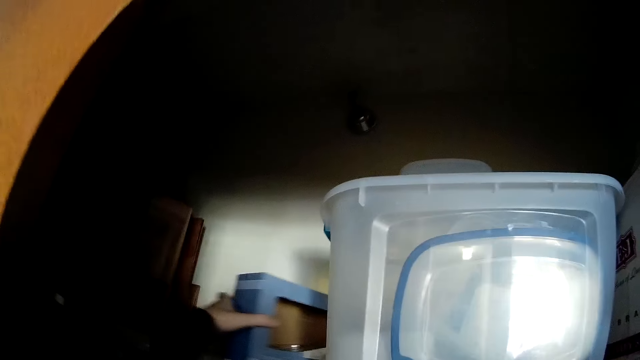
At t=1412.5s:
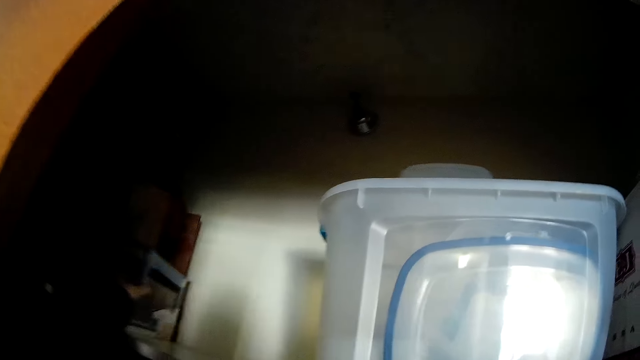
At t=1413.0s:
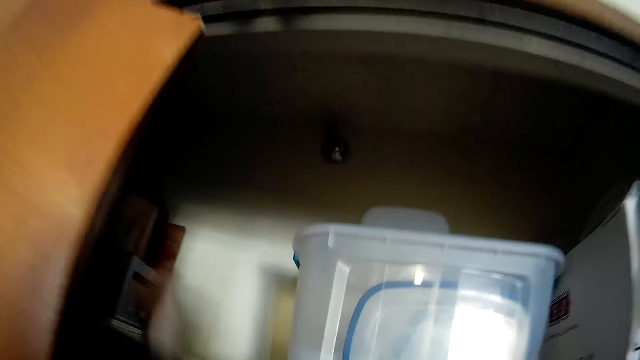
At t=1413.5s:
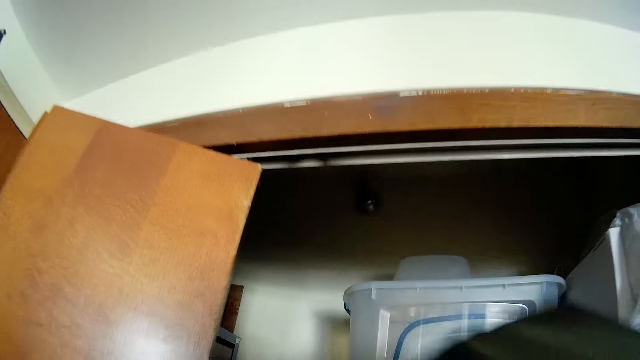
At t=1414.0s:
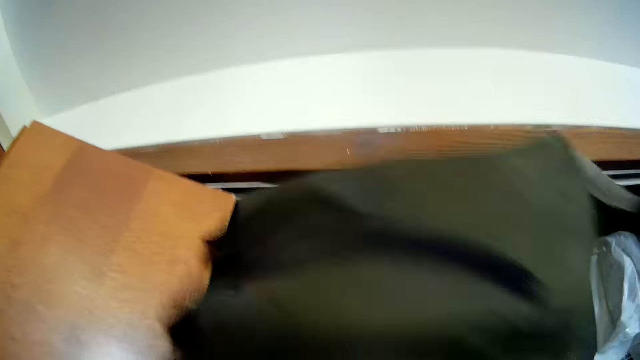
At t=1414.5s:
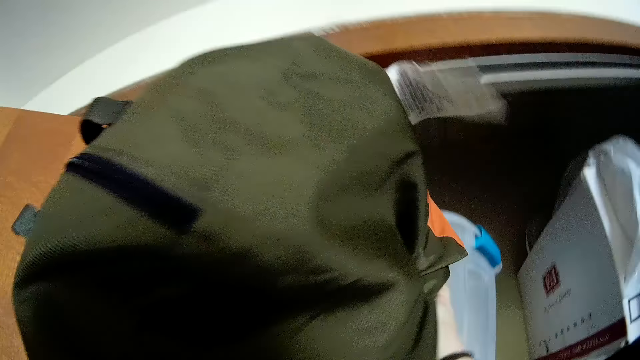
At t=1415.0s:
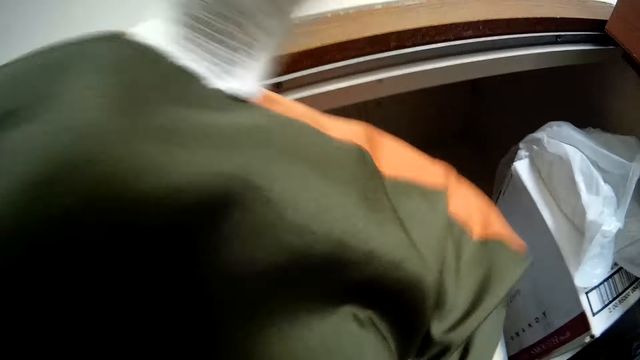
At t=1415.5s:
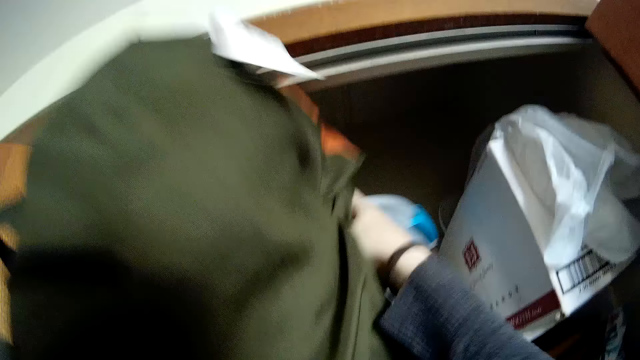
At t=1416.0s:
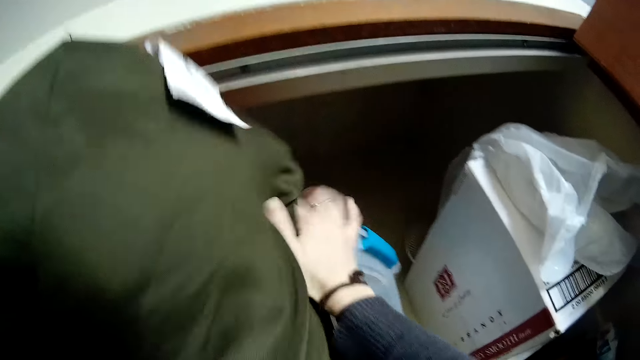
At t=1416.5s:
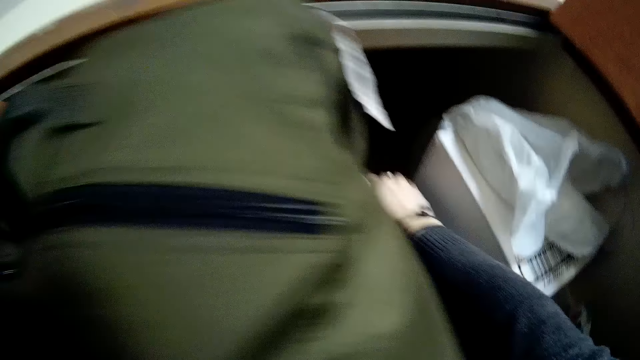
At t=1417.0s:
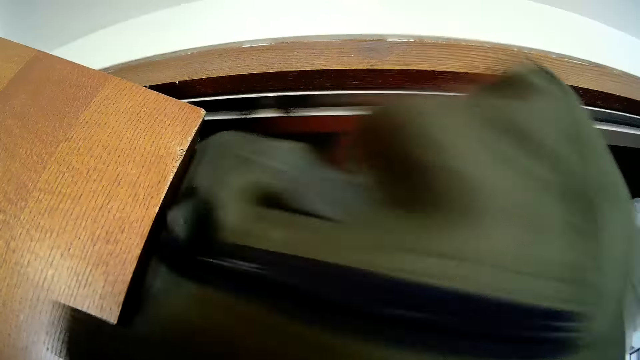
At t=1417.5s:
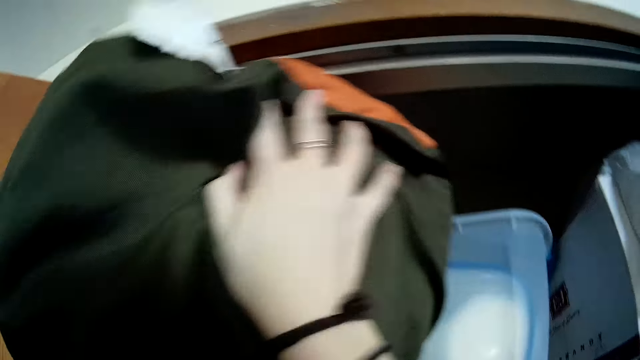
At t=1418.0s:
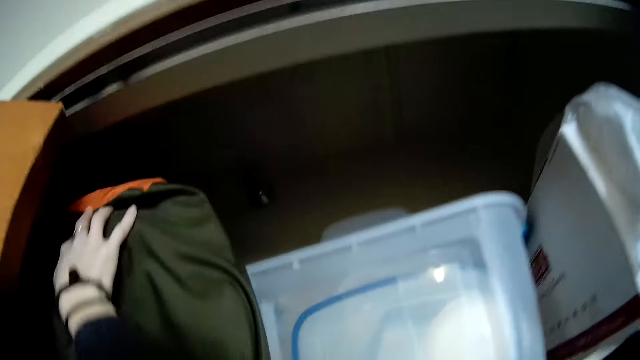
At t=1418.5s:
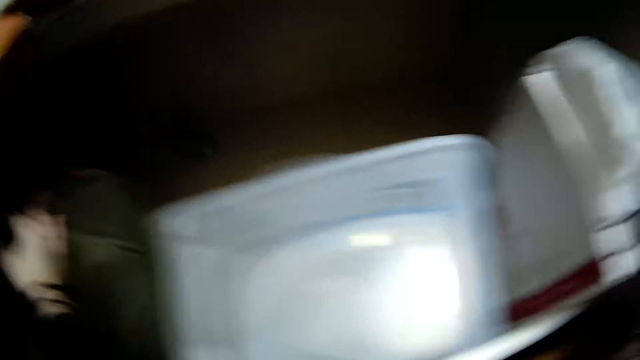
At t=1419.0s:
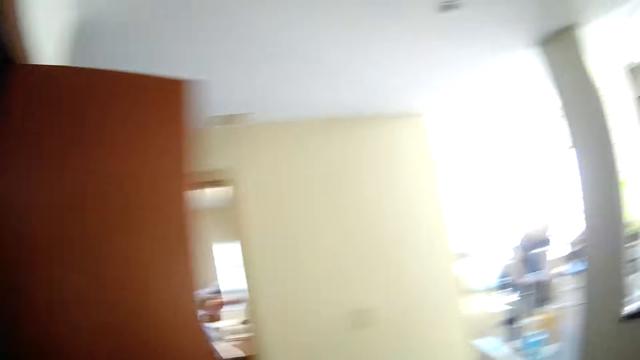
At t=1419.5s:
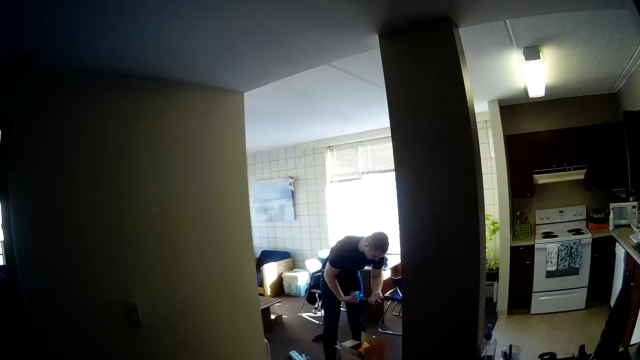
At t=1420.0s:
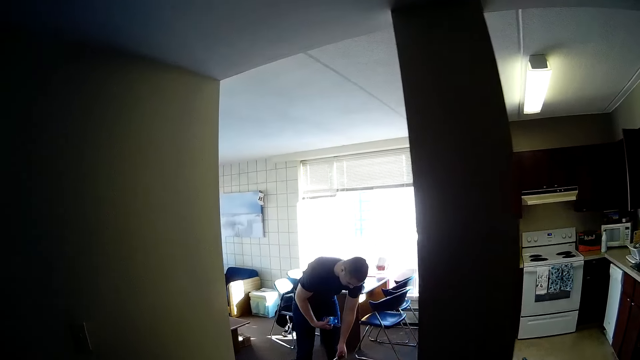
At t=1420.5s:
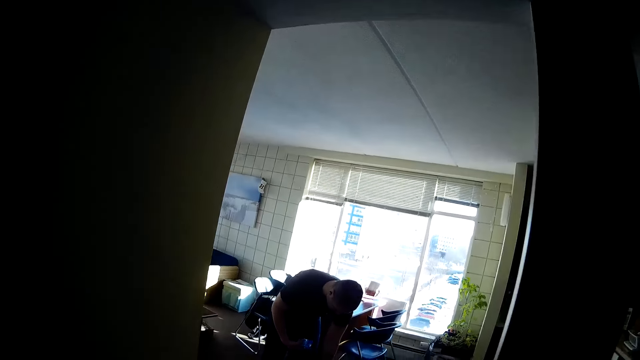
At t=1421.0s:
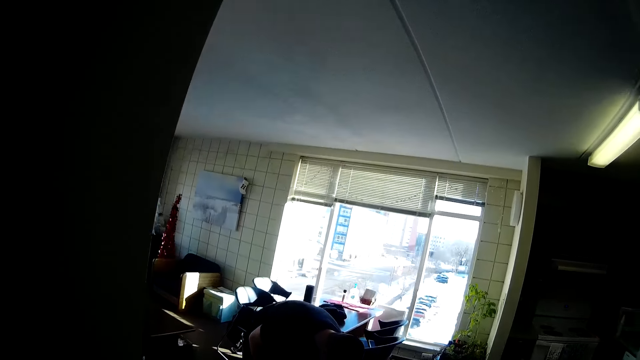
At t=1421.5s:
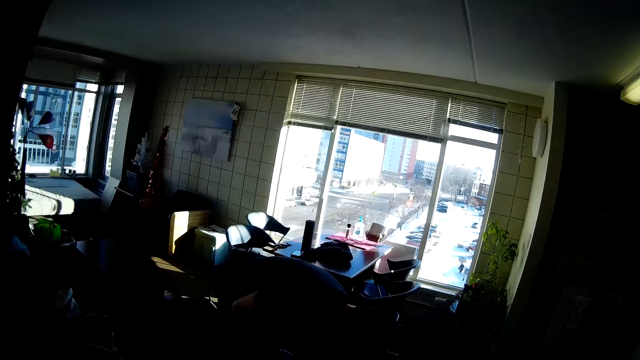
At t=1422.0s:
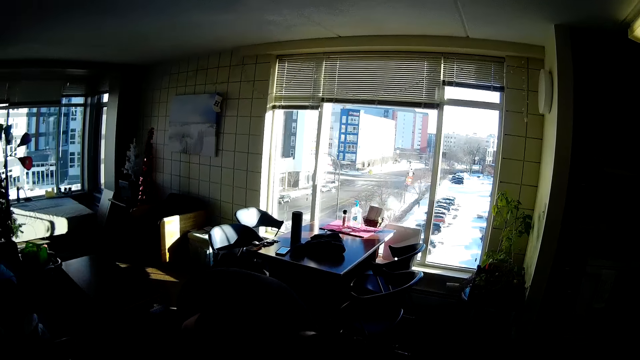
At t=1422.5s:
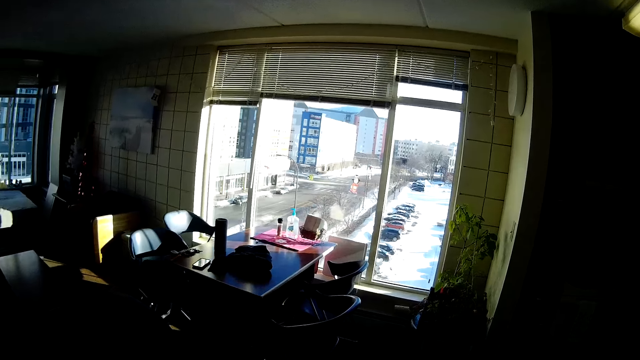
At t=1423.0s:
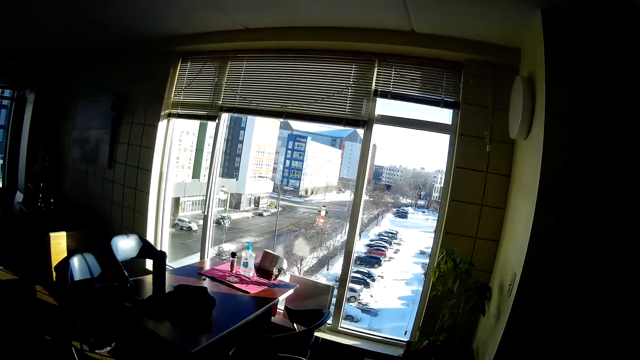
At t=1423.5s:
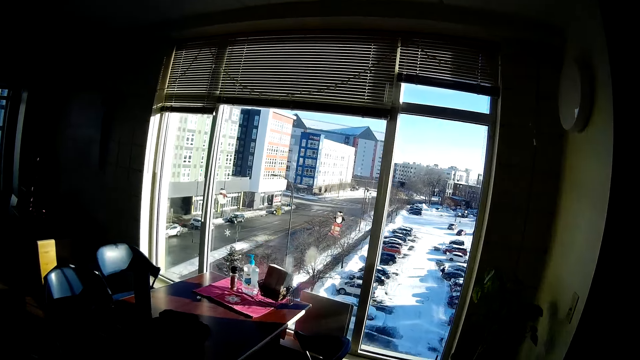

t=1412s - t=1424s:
The camera wearer positions the box in the shelf. They insert the bag into the shelf. They walk around.

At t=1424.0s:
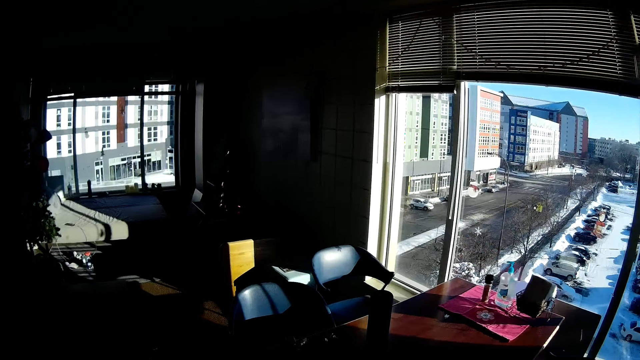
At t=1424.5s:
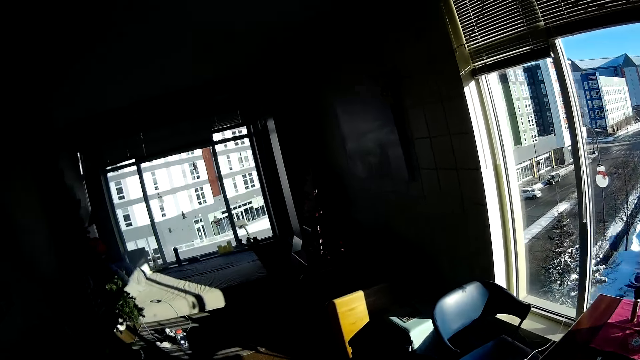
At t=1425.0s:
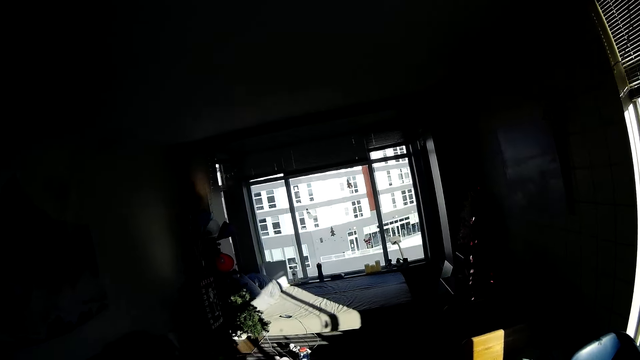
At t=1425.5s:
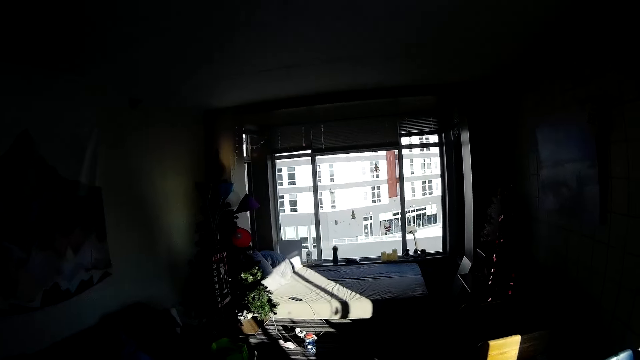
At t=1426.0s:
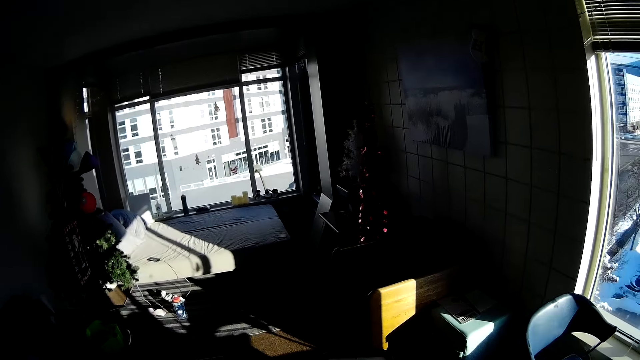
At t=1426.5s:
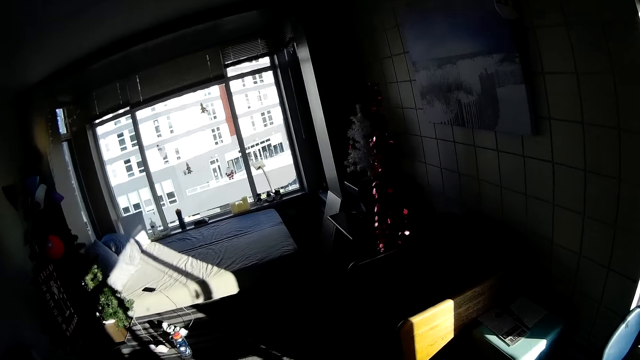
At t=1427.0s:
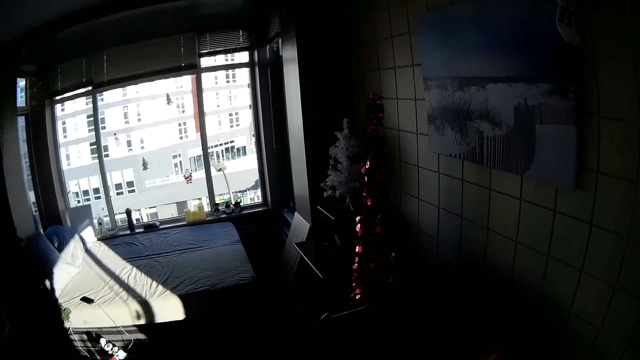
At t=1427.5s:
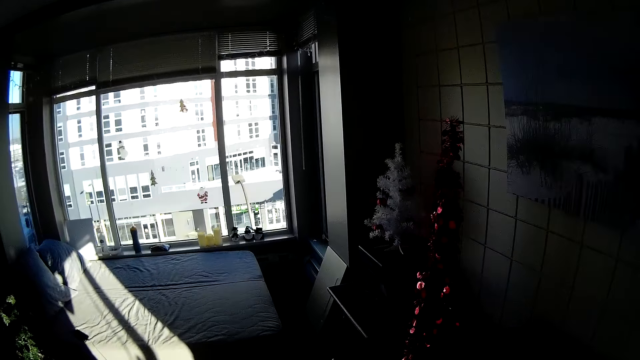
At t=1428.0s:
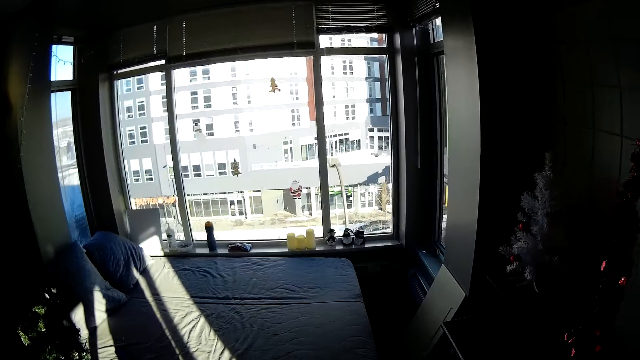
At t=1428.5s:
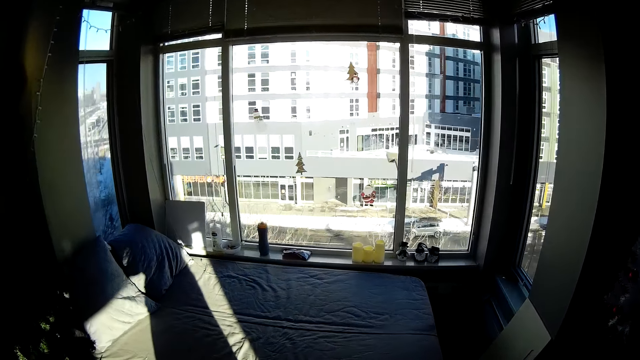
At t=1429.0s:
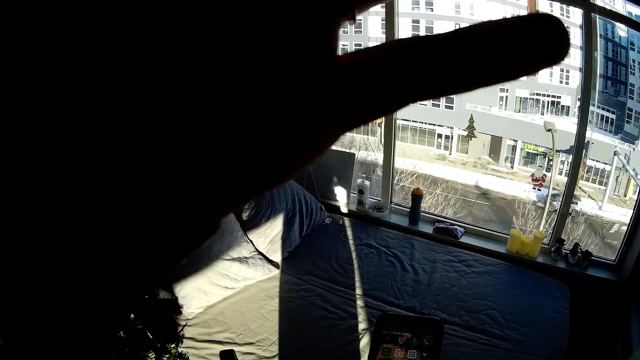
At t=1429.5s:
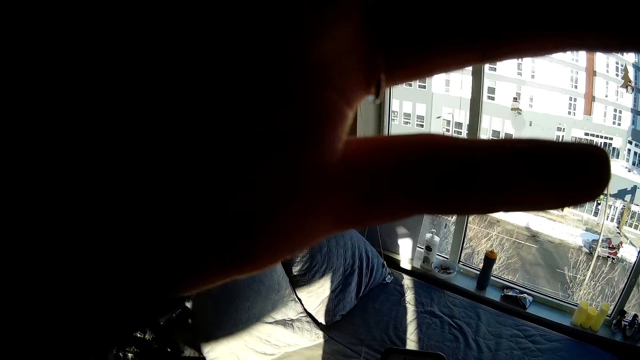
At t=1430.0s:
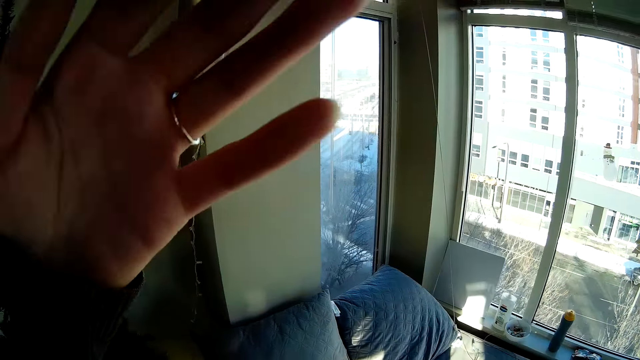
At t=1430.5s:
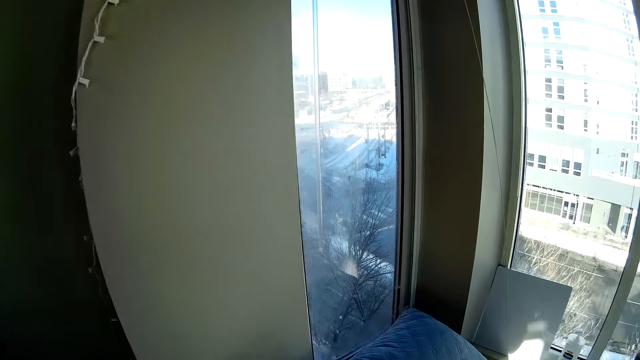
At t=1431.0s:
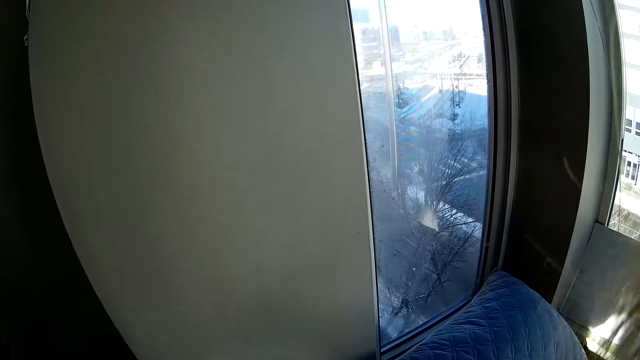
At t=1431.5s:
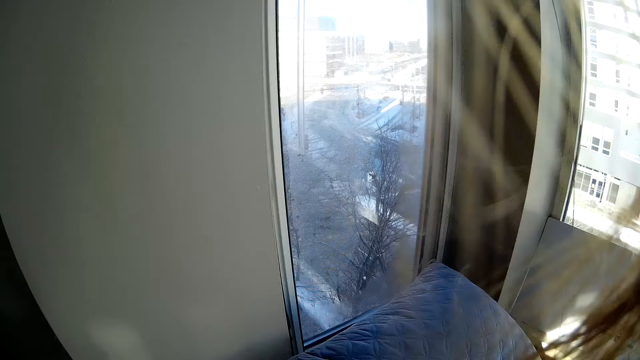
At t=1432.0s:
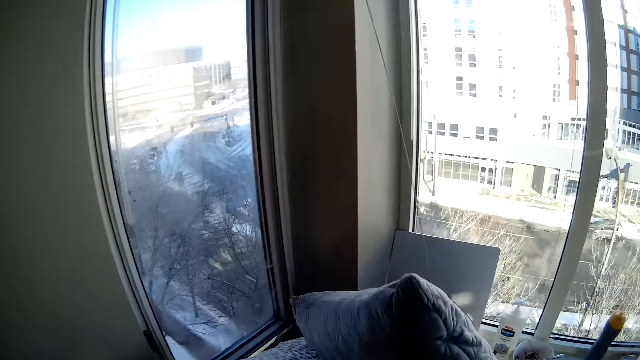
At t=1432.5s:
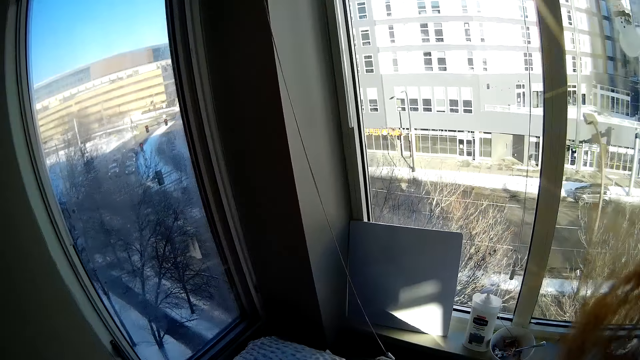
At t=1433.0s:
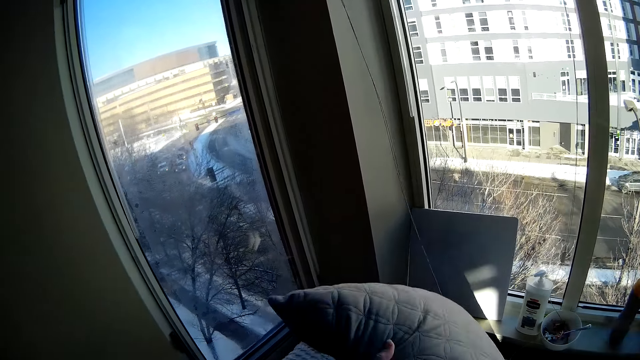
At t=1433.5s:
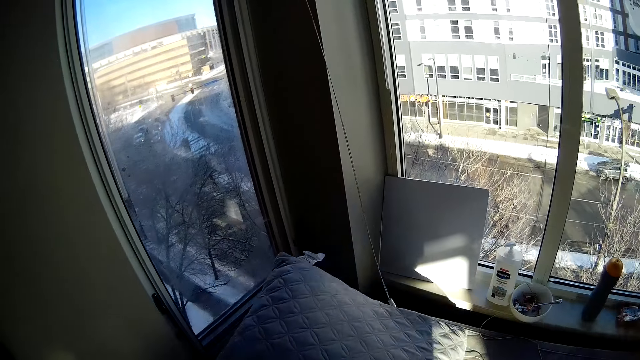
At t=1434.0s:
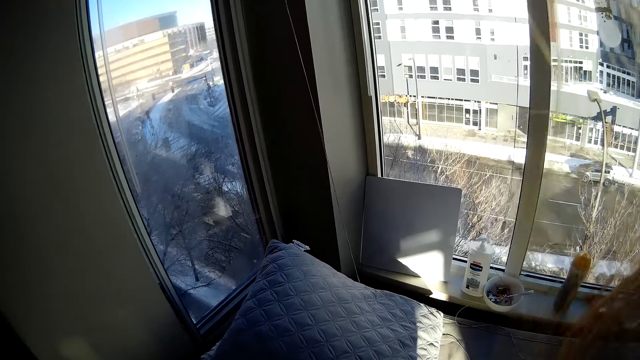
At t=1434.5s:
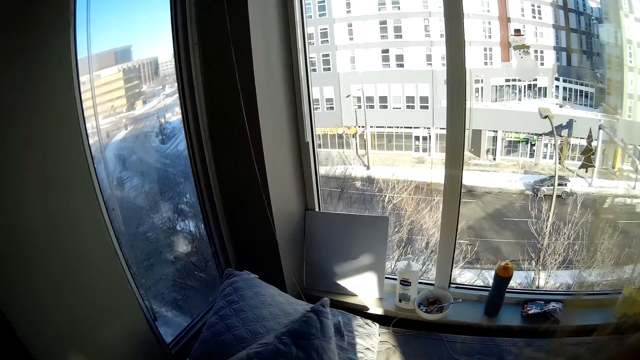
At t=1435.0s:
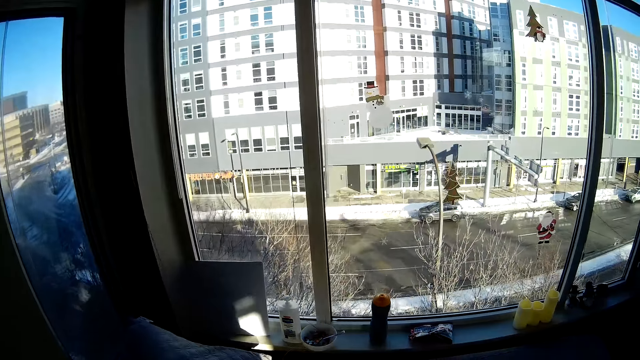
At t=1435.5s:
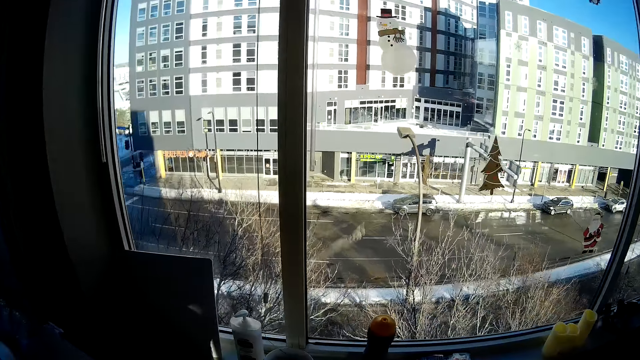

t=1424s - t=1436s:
The camera wearer fixes the camera. They arrange the pillow on the bed.
